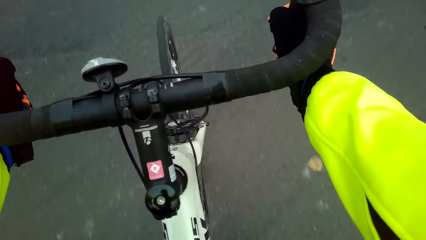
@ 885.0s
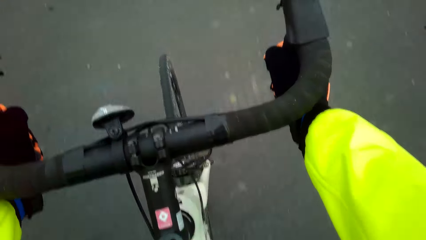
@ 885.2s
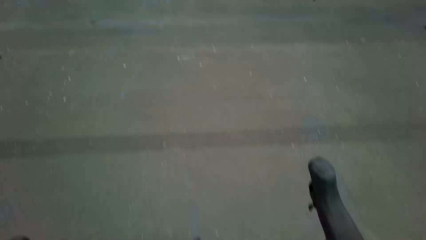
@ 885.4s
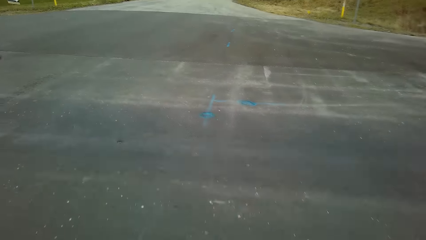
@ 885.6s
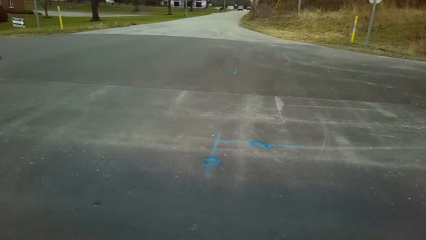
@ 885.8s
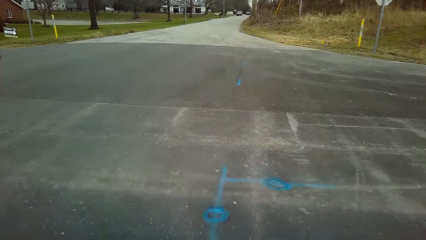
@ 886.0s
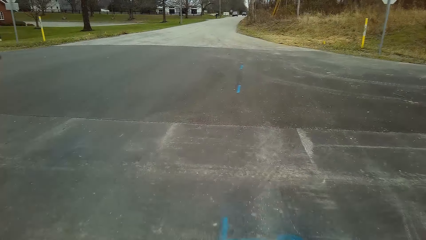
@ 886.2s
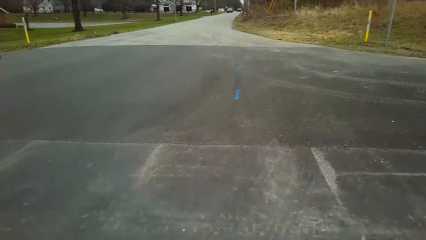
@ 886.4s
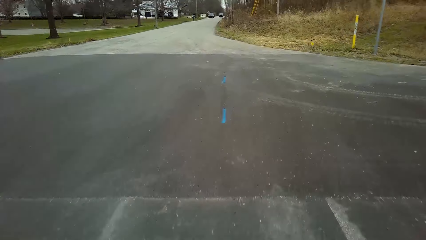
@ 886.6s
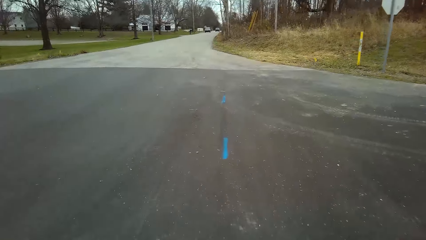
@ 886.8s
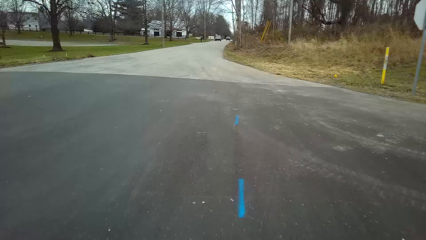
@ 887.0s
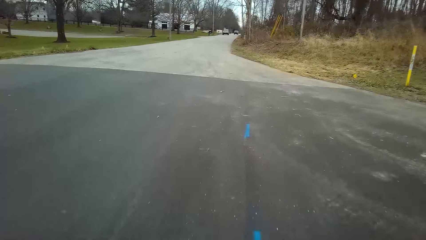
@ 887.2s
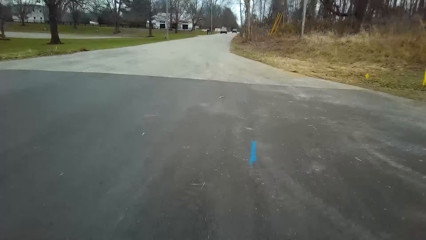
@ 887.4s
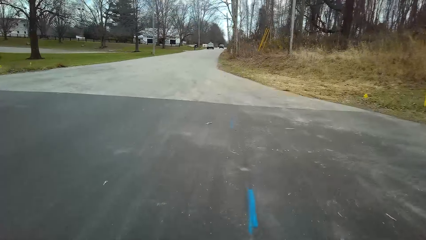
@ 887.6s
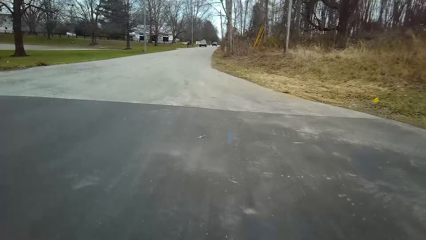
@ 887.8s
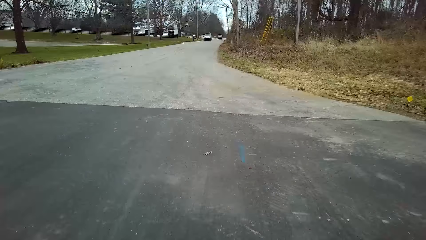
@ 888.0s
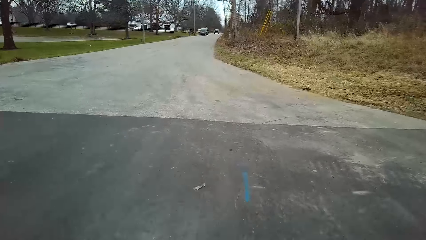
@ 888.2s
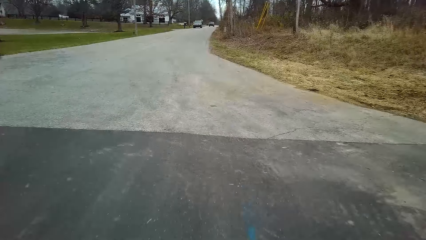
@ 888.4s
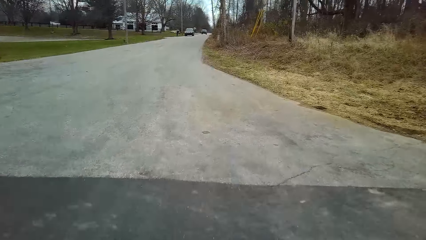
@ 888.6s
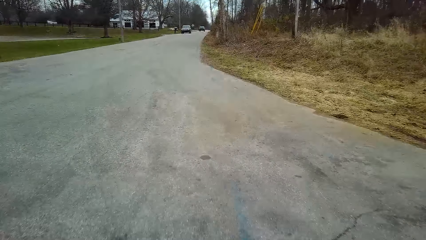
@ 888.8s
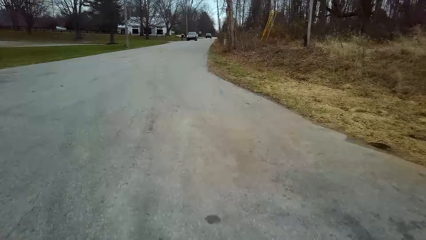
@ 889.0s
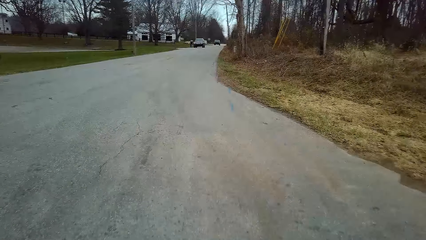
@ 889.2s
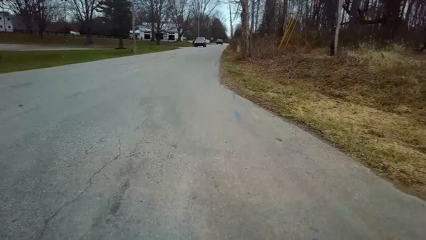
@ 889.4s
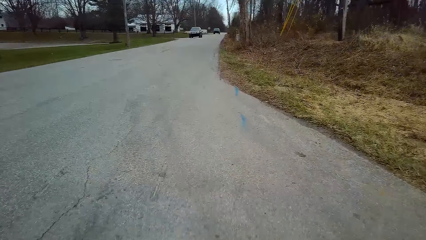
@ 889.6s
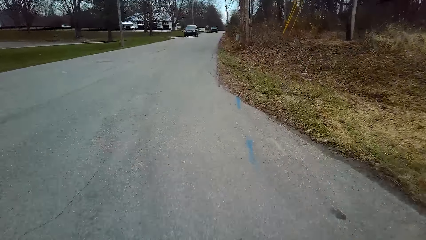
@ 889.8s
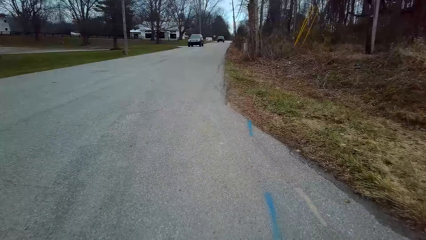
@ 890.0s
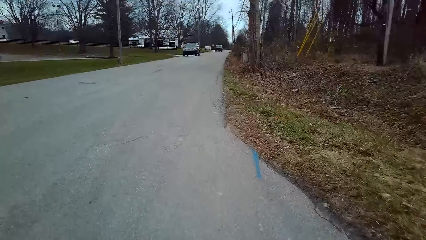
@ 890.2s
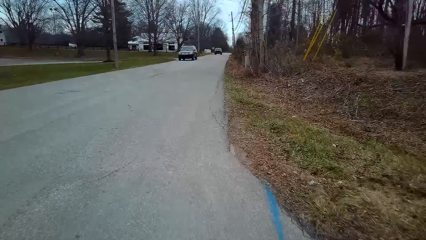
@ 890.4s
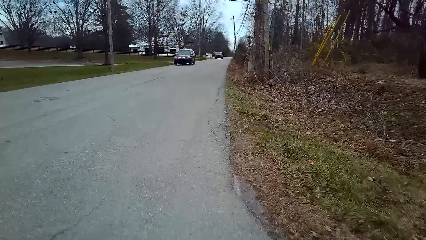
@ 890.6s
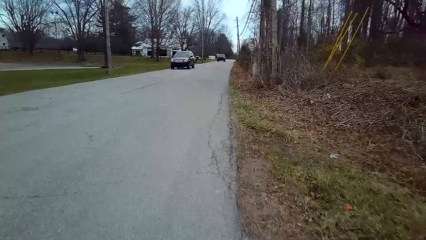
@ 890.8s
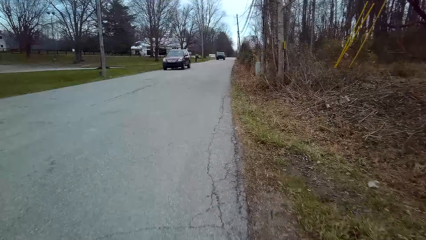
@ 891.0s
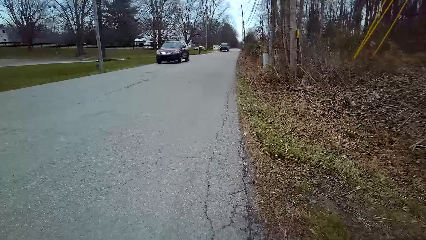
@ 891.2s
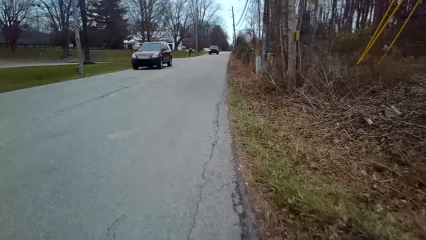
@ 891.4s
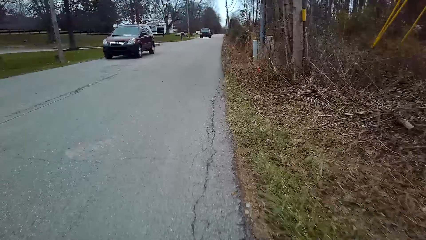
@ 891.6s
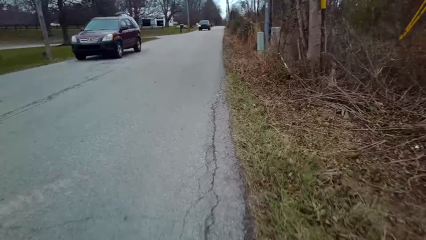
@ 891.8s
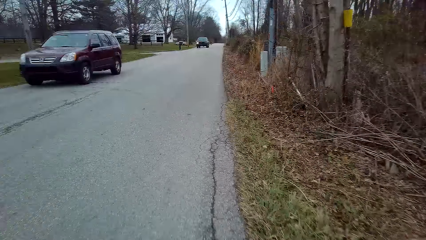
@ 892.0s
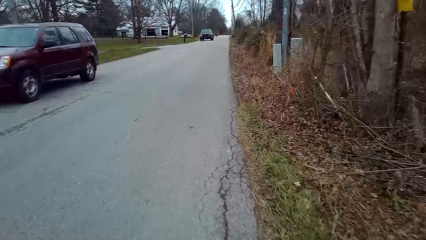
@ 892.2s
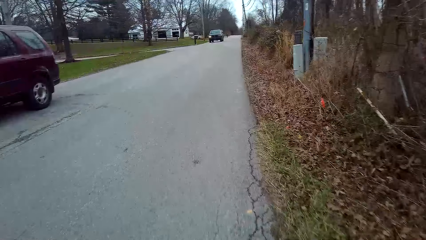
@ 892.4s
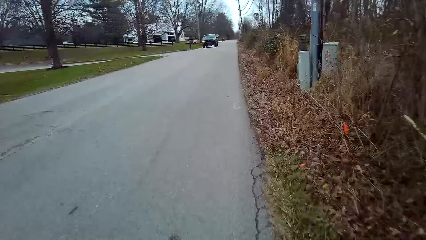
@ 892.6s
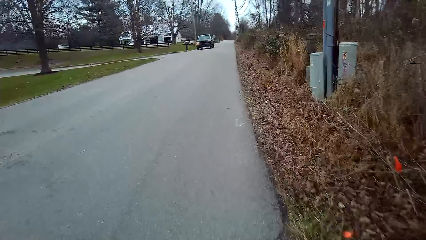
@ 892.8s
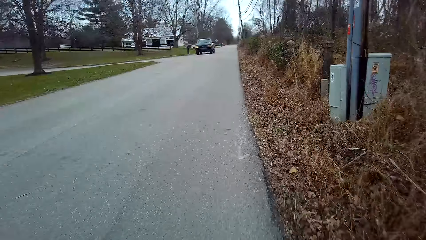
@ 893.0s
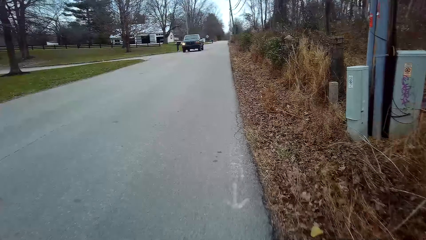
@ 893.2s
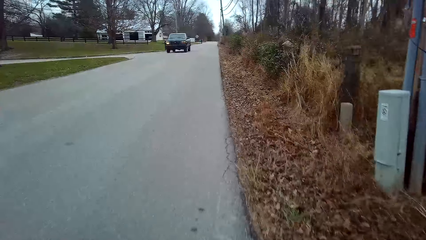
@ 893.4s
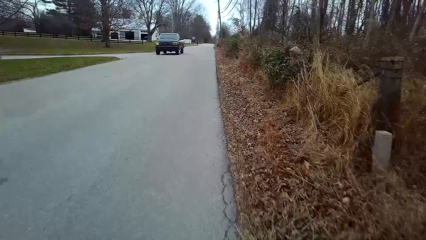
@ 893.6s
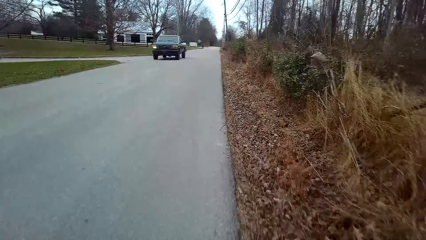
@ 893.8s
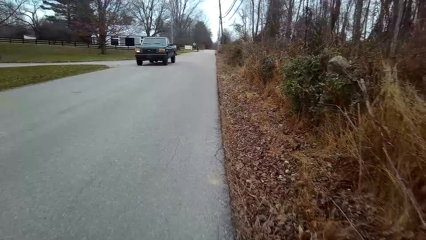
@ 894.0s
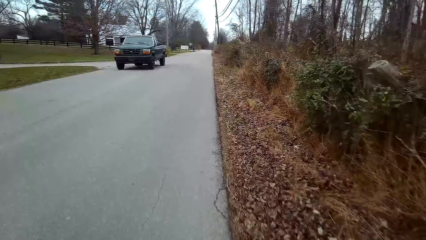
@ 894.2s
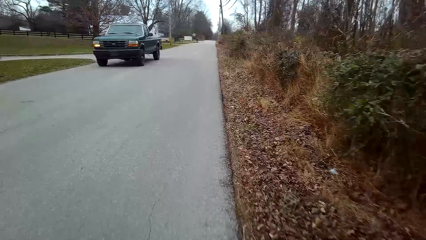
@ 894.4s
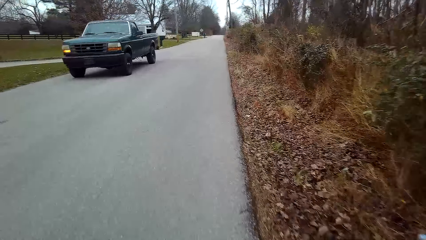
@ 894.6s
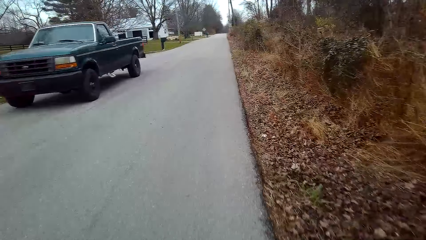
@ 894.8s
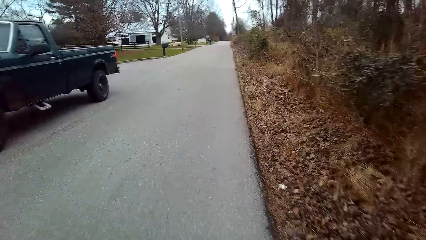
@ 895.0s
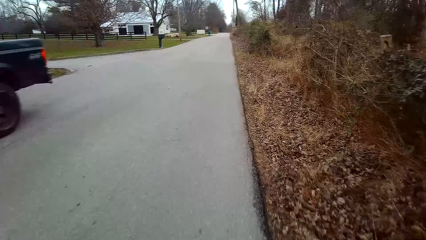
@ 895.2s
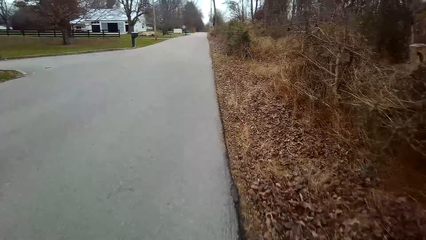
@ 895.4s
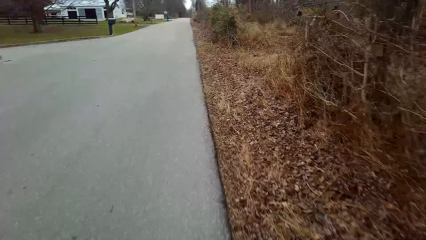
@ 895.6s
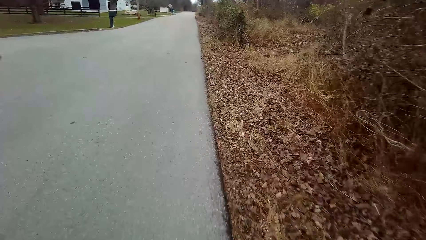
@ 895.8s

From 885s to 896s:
The camera wearer crosses the road. They ride in another road after crossing.

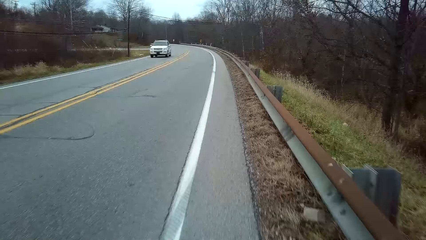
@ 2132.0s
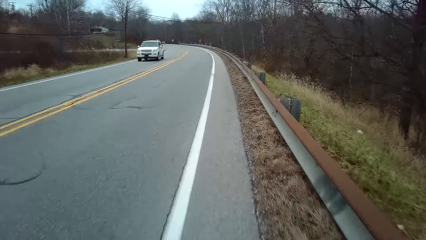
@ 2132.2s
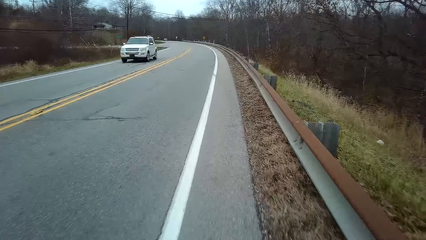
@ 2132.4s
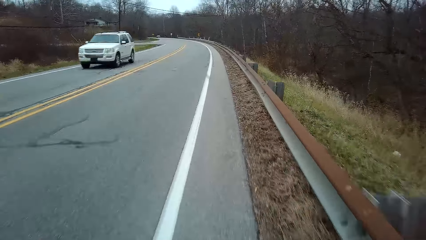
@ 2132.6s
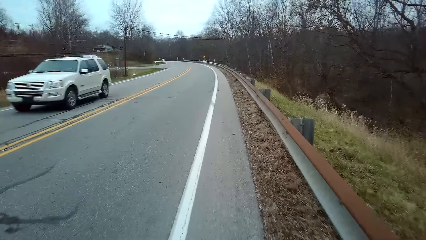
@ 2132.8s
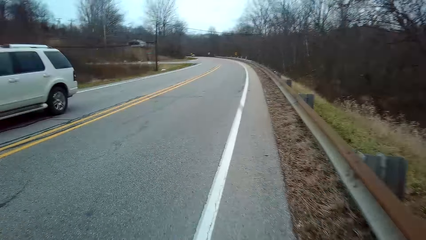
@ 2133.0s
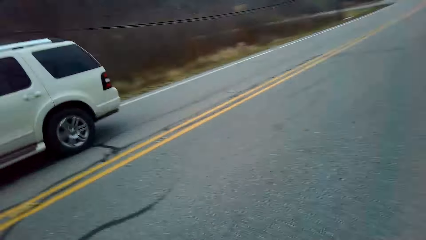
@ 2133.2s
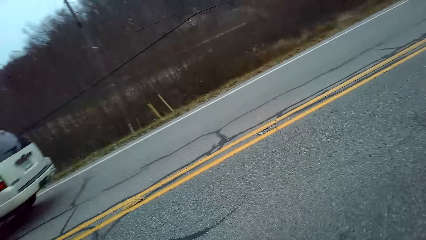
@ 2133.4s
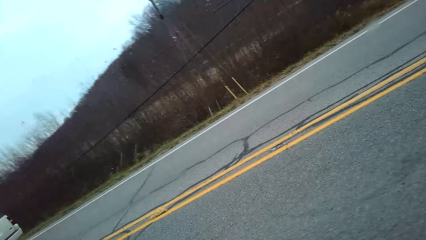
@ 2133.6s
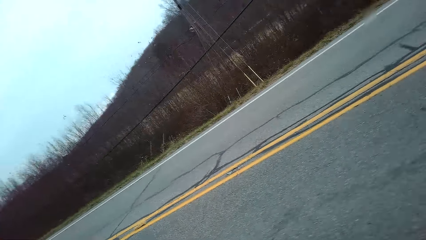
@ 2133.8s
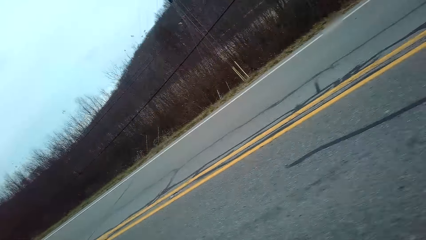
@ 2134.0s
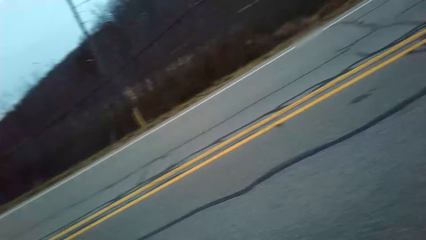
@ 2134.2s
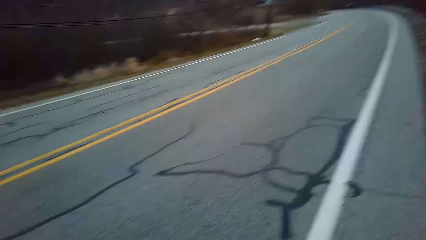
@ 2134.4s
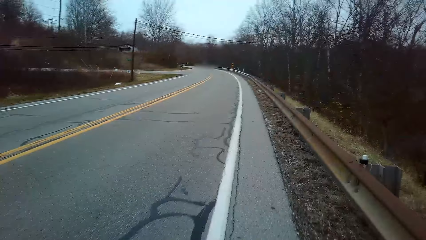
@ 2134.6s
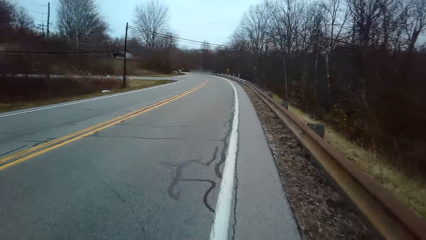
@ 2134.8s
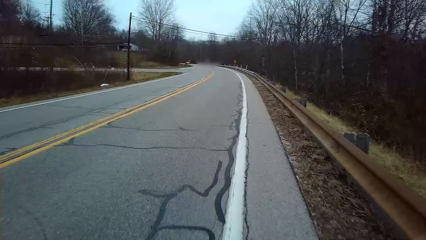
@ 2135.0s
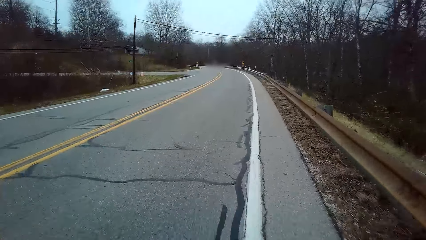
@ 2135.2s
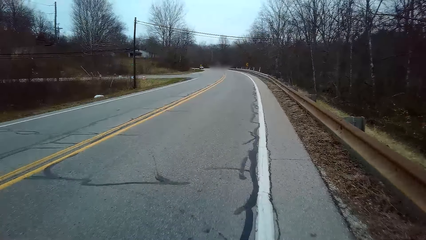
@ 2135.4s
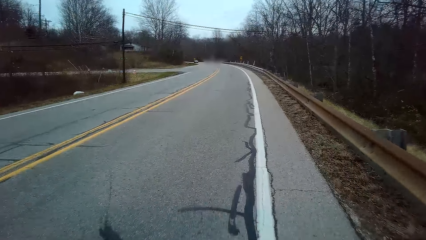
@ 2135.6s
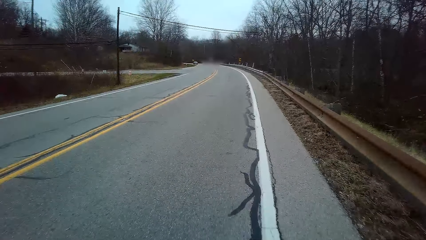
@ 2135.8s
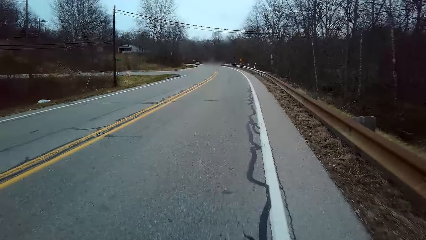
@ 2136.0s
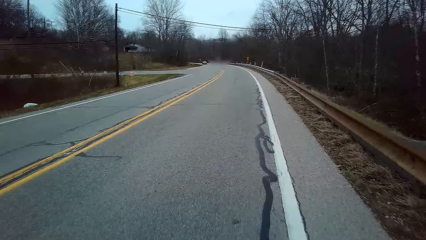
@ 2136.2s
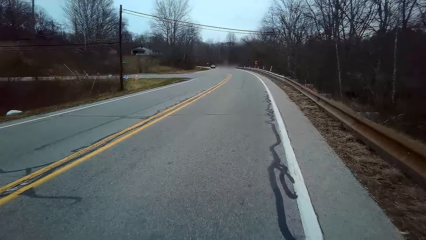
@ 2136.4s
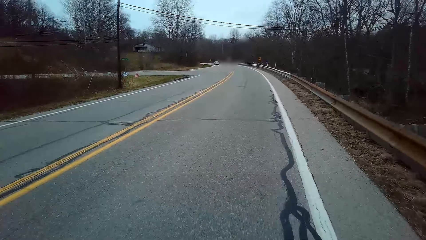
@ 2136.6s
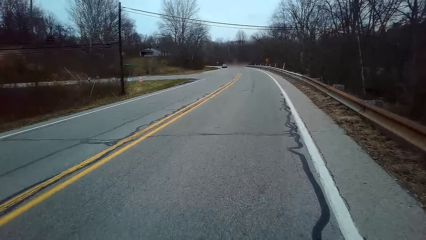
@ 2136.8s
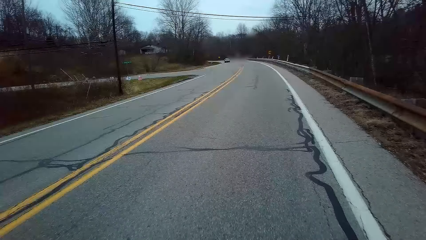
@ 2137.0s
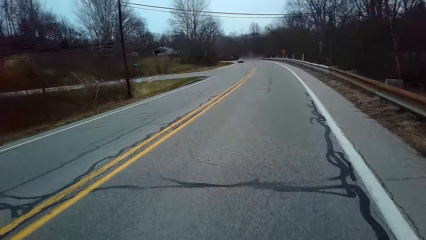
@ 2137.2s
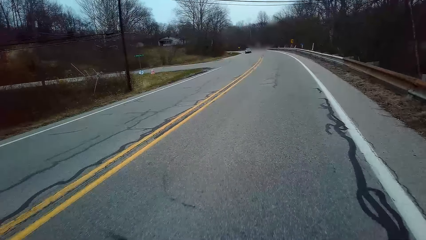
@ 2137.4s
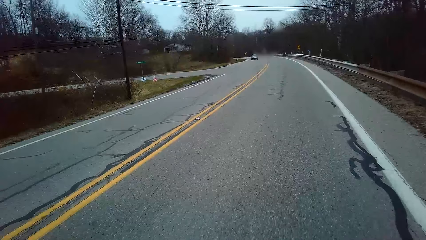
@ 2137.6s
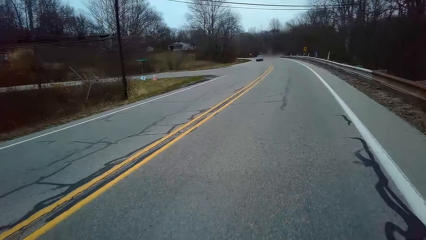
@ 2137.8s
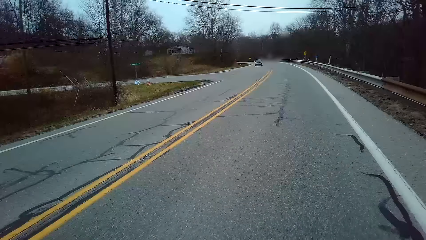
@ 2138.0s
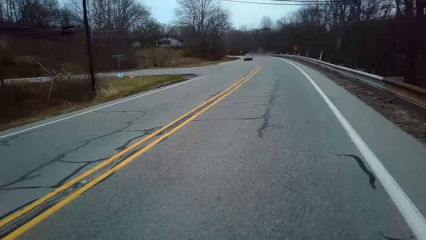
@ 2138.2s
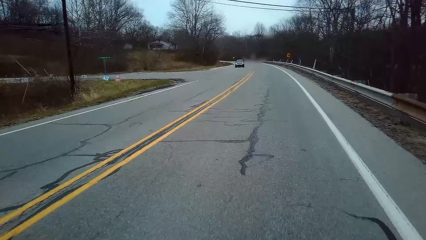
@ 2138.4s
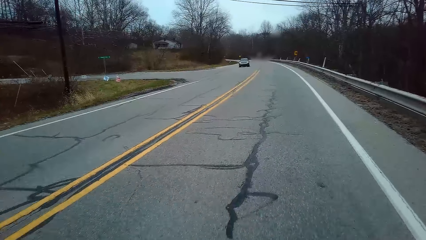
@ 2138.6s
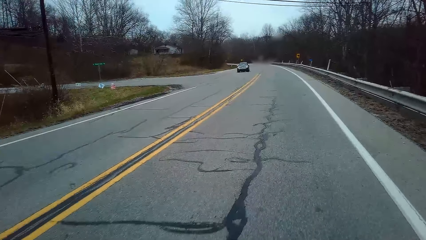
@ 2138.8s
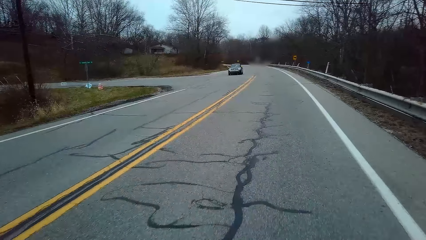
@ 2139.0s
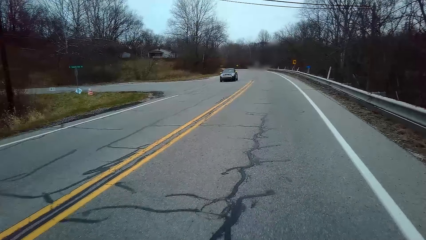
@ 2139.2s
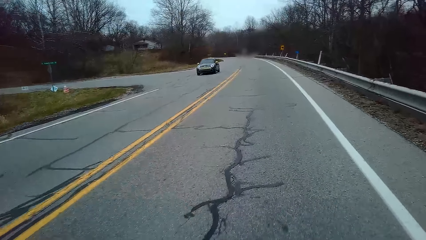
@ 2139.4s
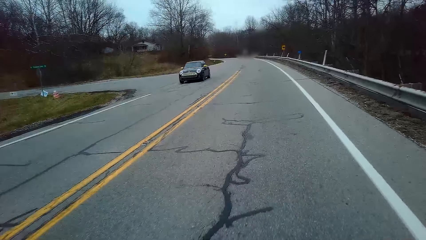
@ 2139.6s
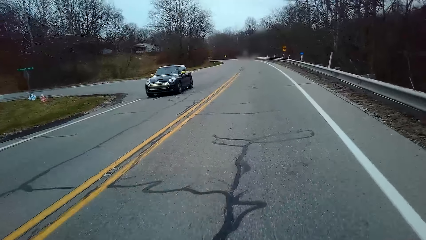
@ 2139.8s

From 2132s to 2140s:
The camera wearer checks if it is clear to join another road.
